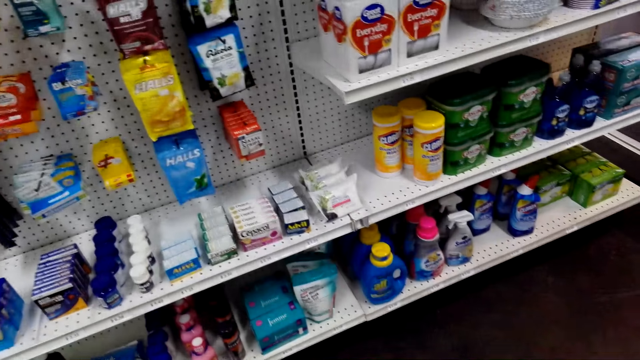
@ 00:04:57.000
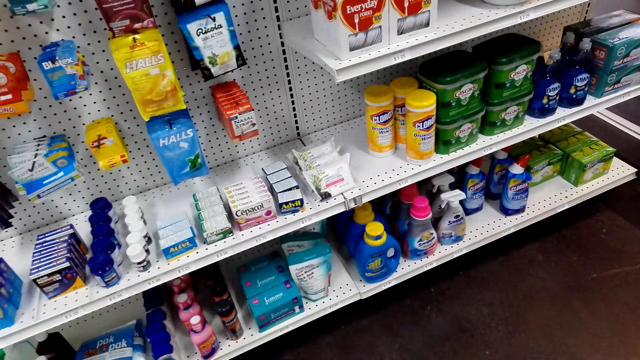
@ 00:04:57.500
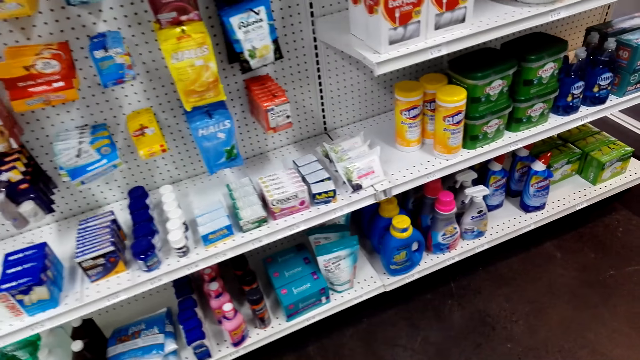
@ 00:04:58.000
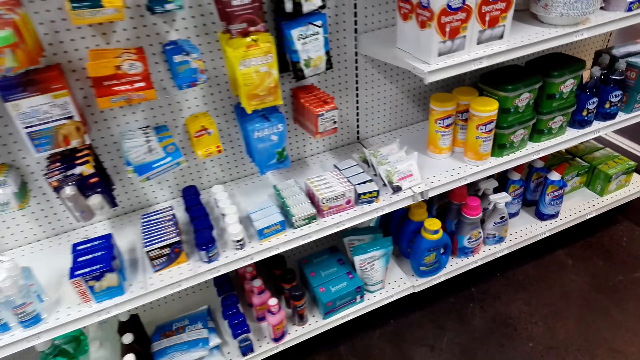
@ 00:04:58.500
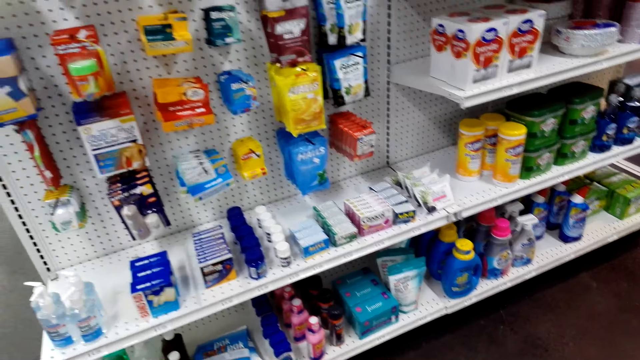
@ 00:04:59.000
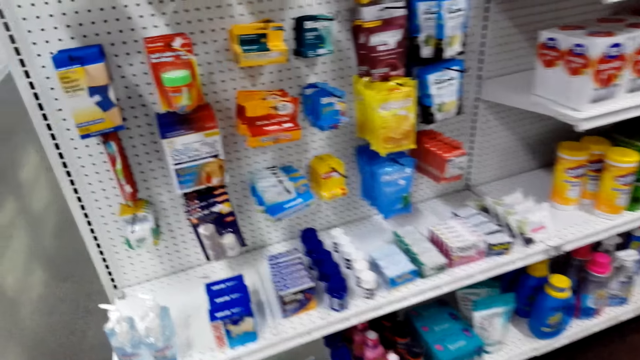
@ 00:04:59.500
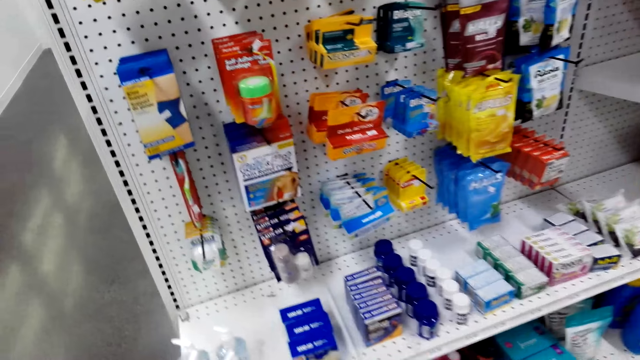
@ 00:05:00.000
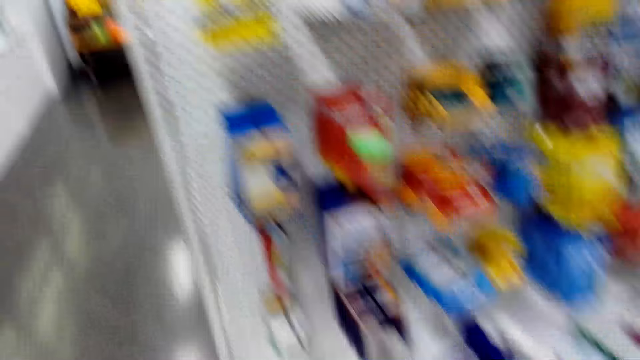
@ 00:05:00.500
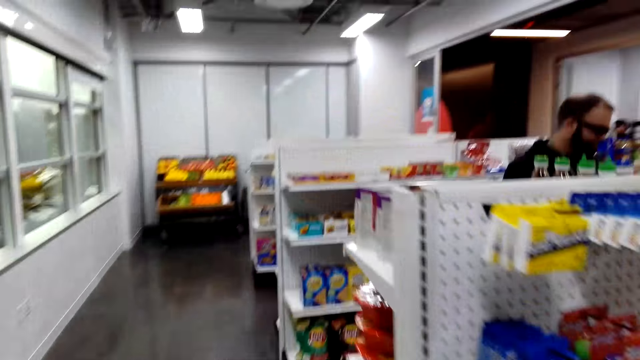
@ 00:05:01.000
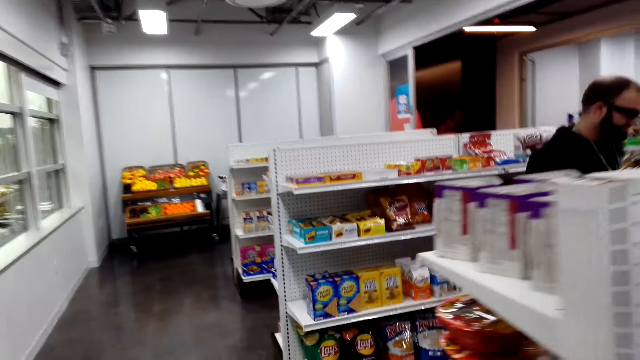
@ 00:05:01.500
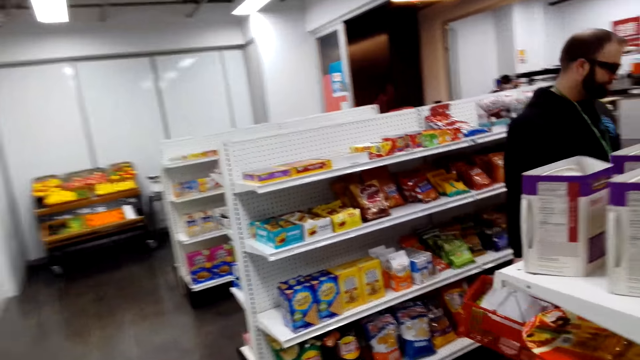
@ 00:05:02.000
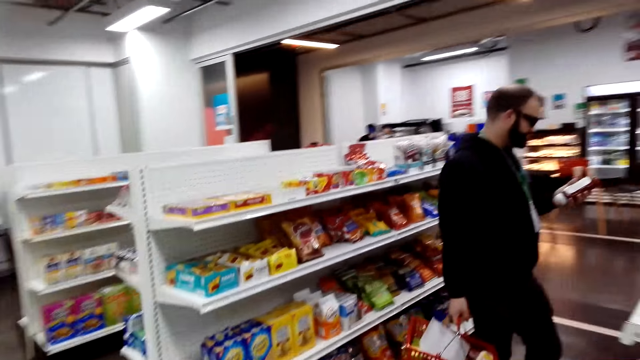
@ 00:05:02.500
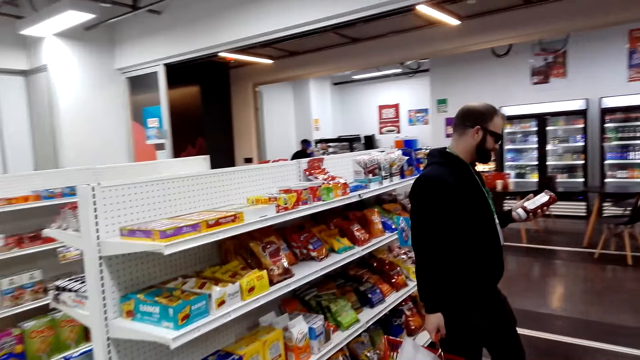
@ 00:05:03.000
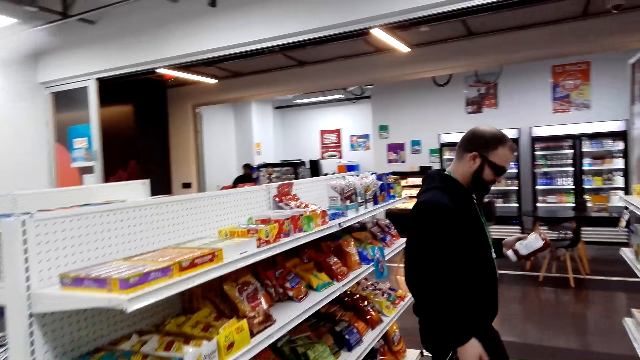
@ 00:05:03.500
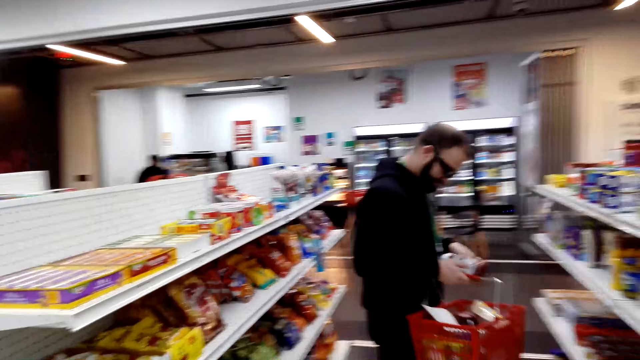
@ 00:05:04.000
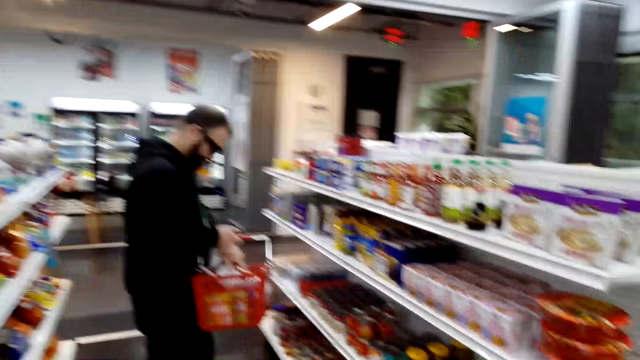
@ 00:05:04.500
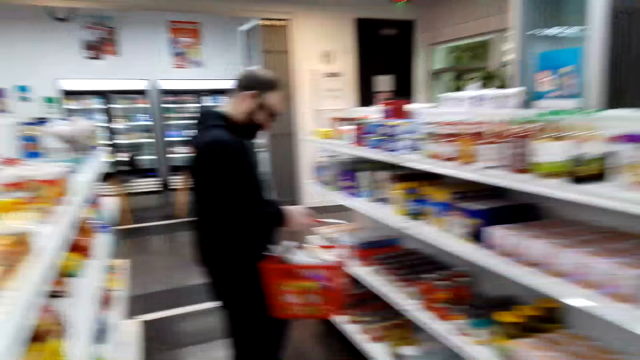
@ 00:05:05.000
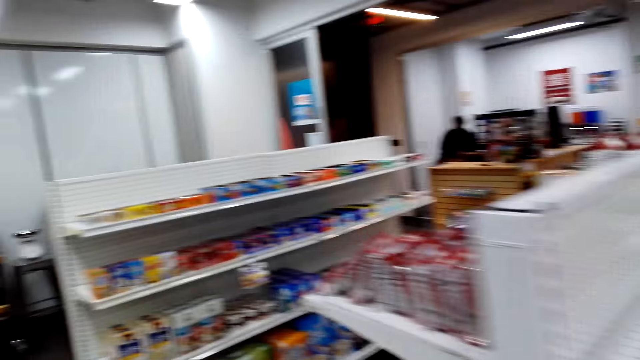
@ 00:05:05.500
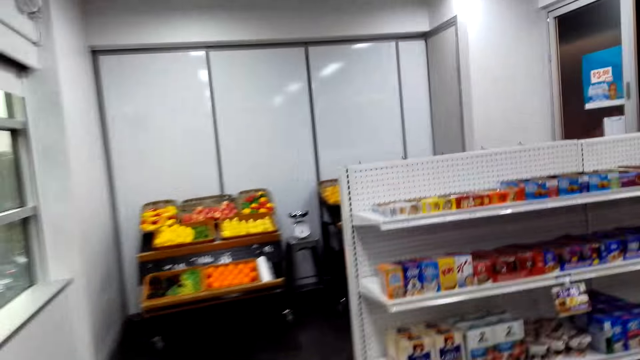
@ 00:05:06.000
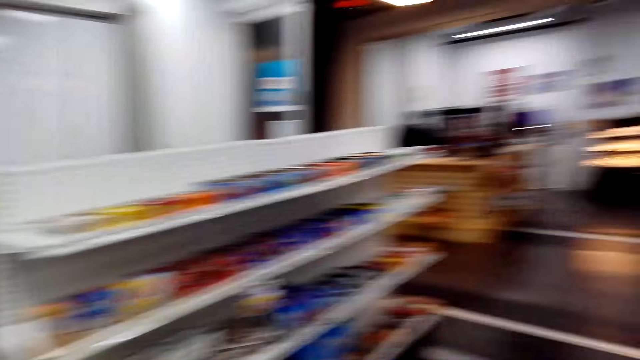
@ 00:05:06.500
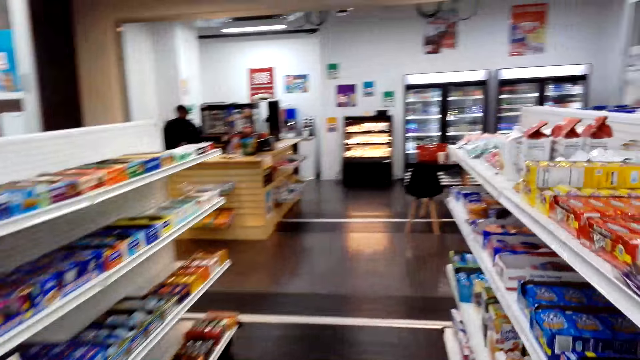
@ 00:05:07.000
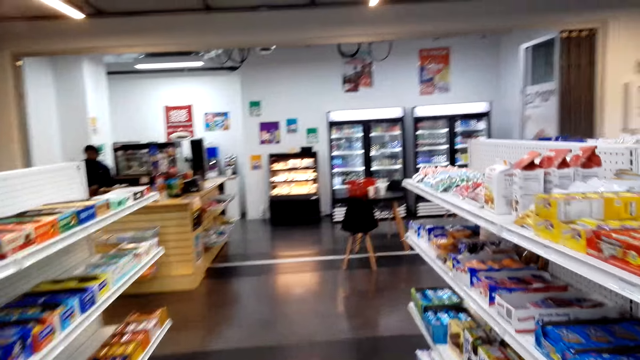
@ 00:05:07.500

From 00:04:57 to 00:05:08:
The camera wearer looks at the items on the shelves. They walk at the other side of the shelf in the shop.

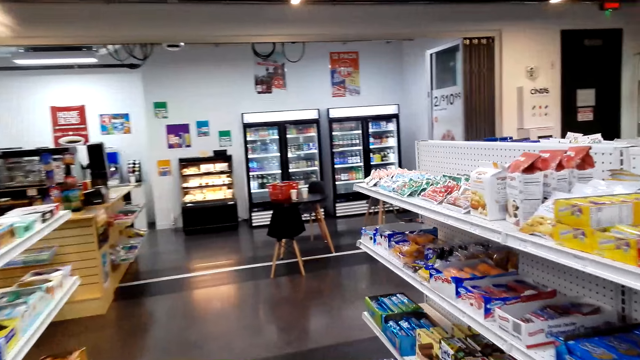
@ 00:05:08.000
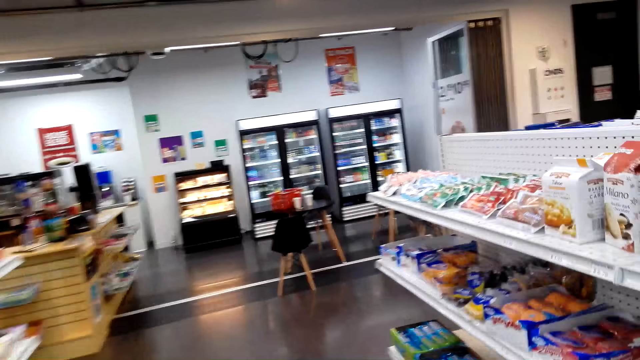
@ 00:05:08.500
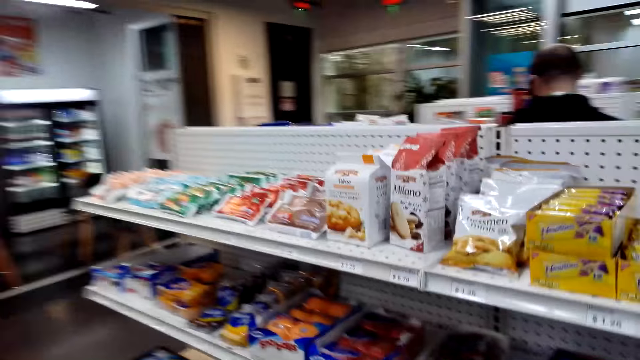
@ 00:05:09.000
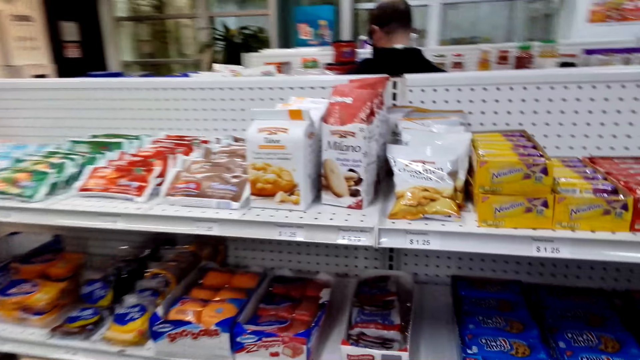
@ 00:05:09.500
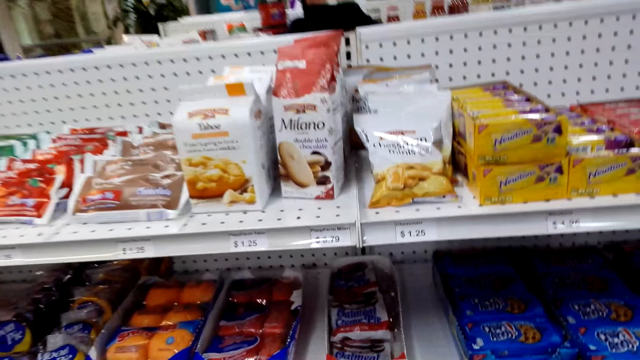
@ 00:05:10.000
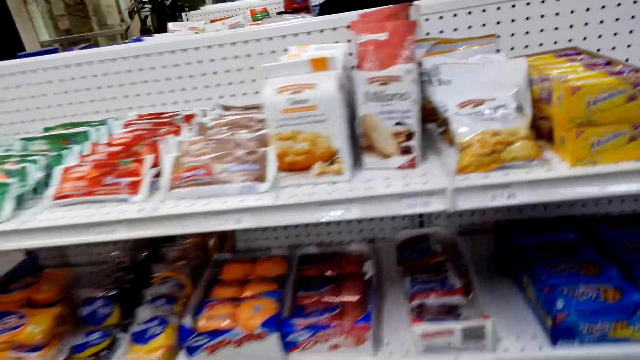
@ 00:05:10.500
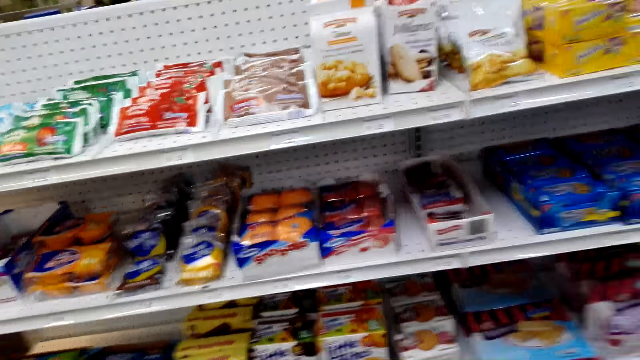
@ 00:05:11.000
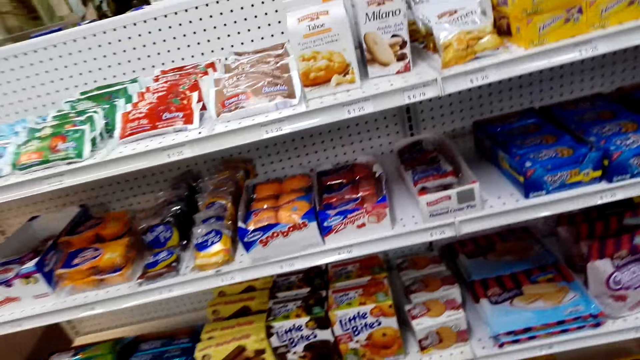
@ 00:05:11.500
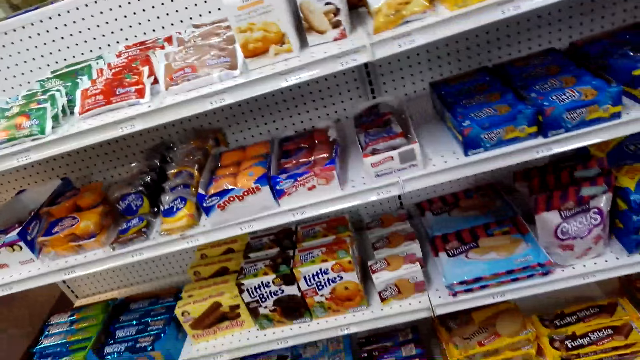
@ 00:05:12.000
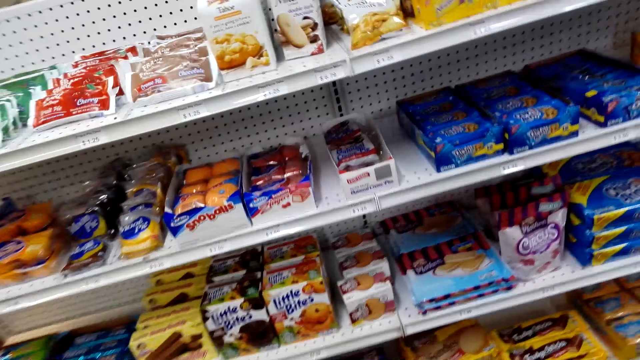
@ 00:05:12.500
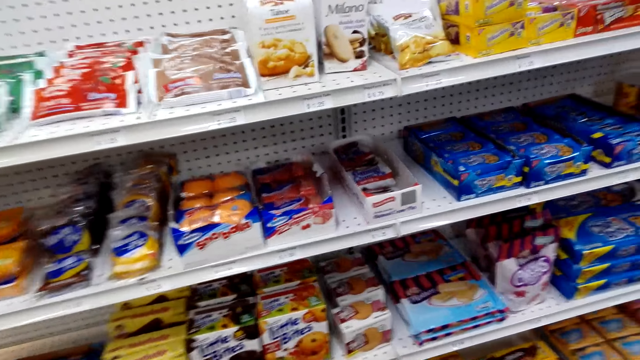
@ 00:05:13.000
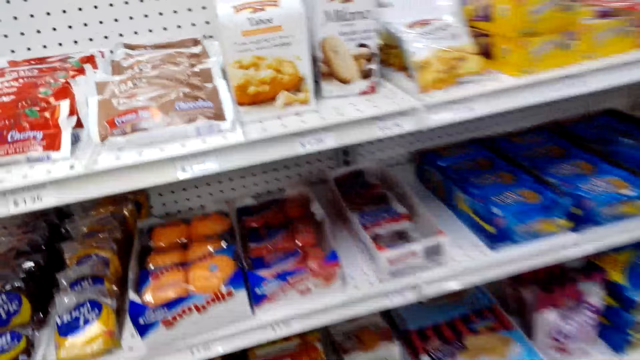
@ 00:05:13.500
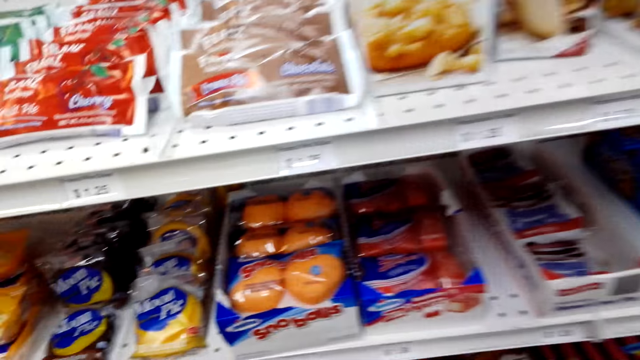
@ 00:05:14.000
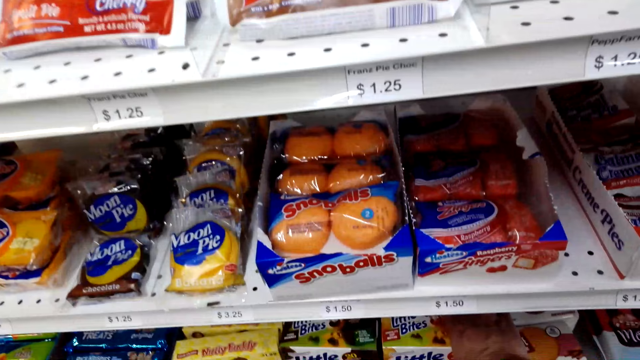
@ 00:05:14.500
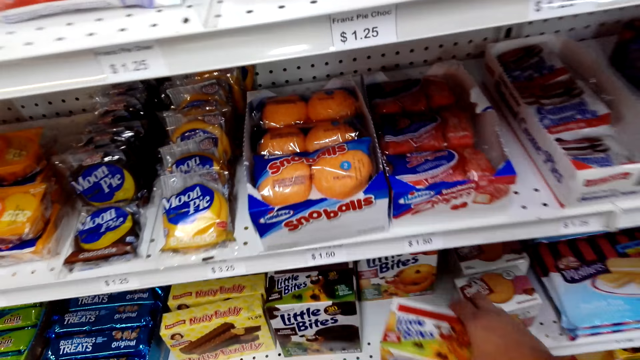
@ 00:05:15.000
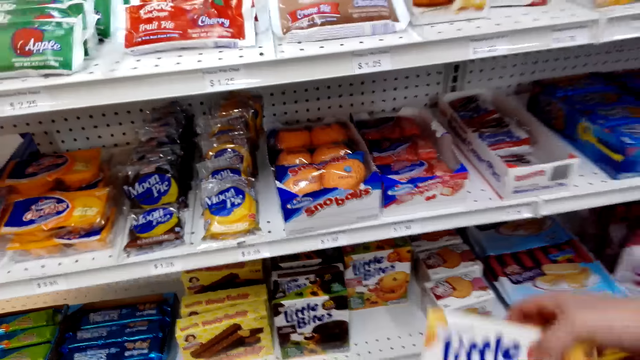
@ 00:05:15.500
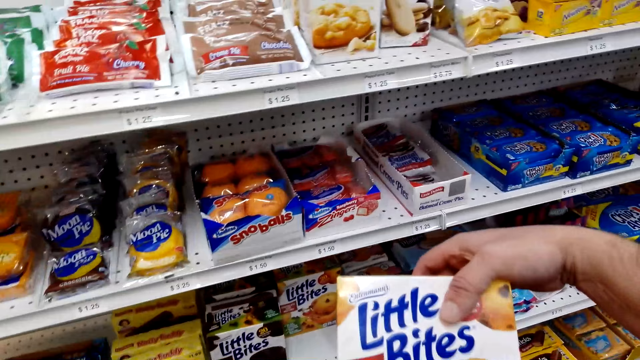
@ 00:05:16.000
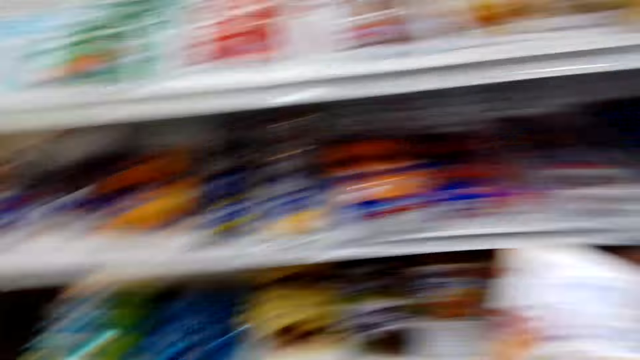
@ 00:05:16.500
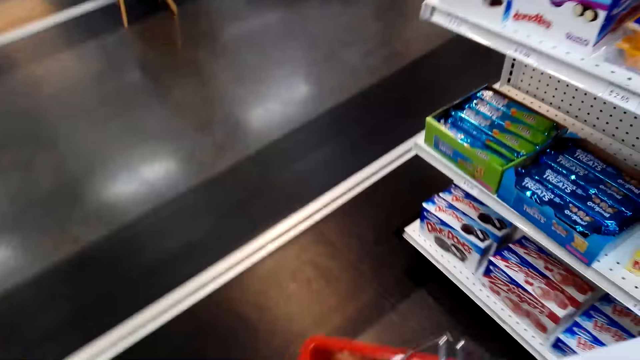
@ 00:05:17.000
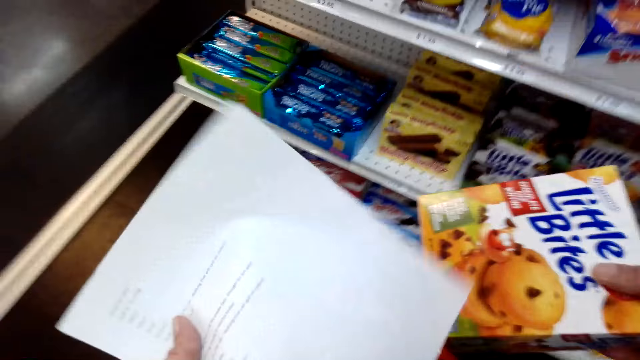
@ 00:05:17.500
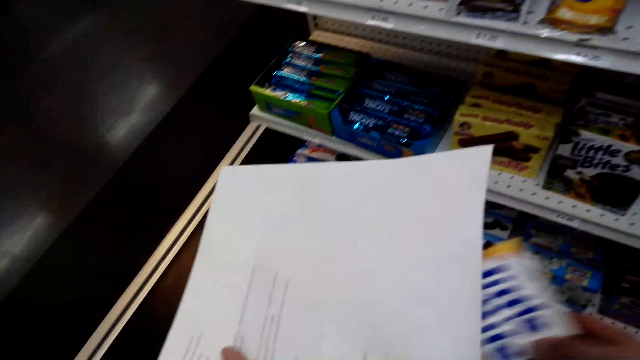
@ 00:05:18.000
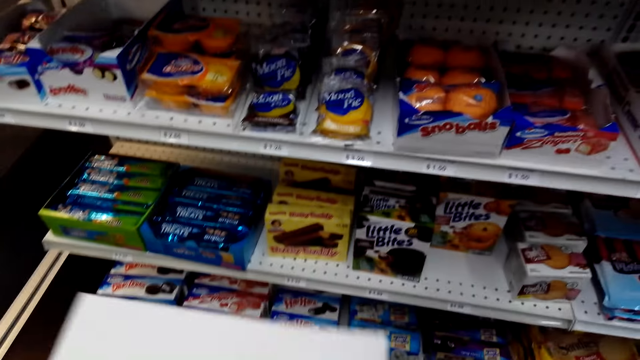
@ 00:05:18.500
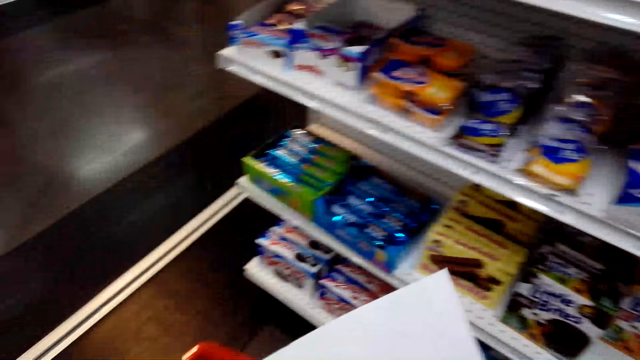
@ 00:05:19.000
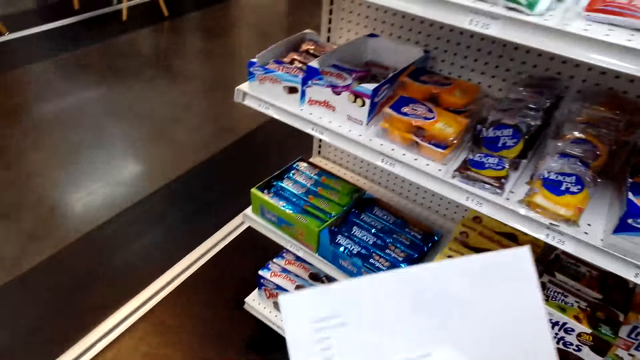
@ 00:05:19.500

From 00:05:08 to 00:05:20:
The camera wearer looks at the items on the shelves. He picks little bites or a box from the shelf. He puts the bites in his bucket. He holds the paper and the box.
